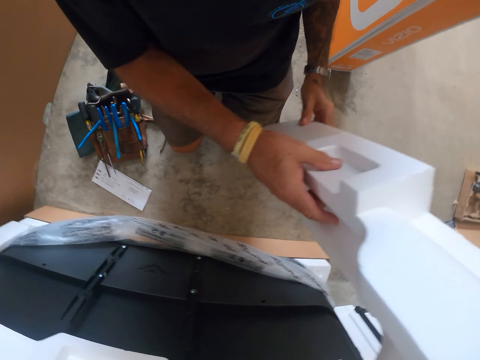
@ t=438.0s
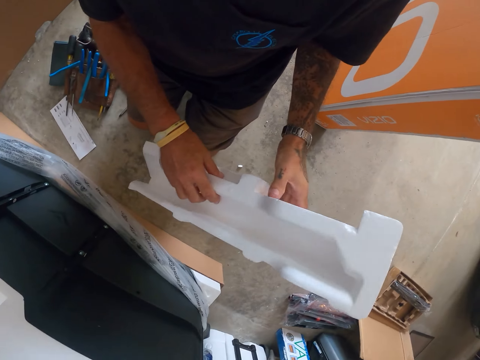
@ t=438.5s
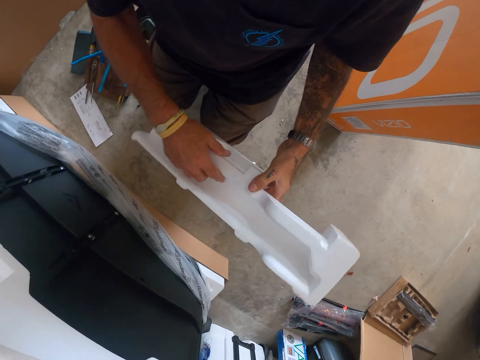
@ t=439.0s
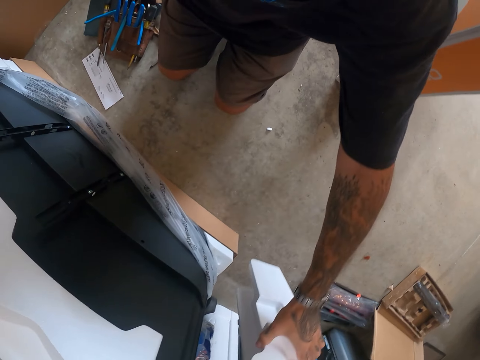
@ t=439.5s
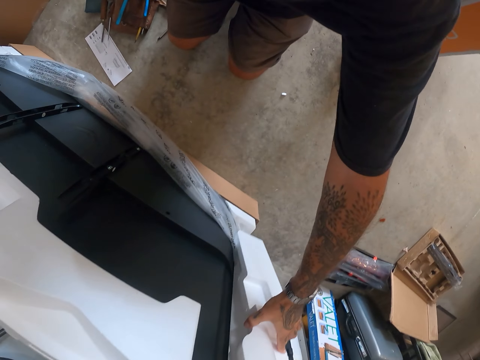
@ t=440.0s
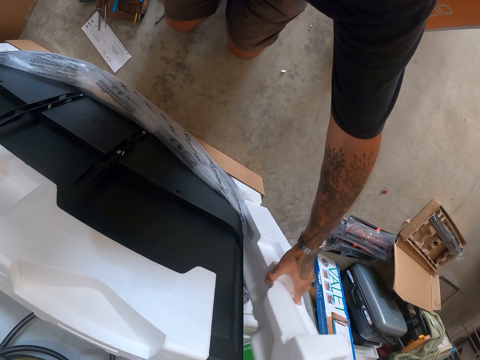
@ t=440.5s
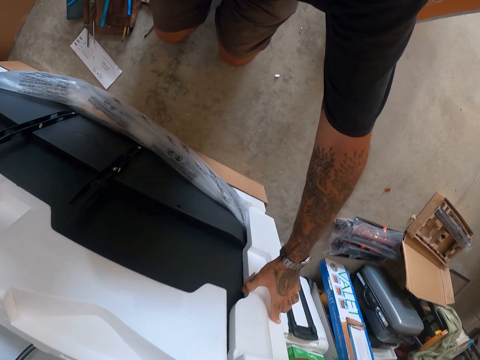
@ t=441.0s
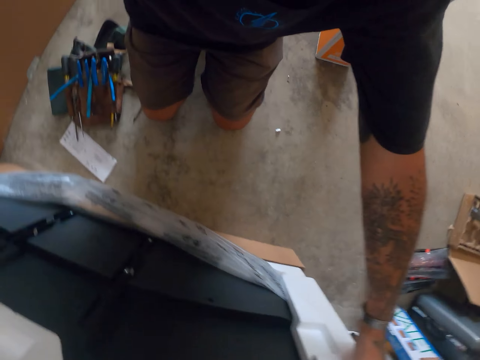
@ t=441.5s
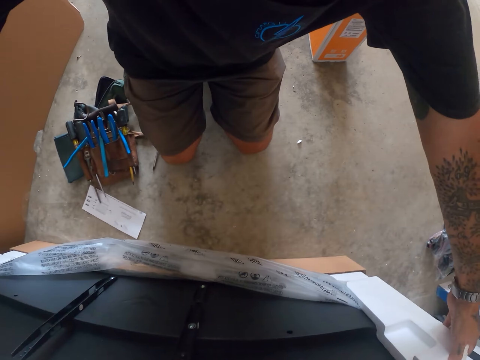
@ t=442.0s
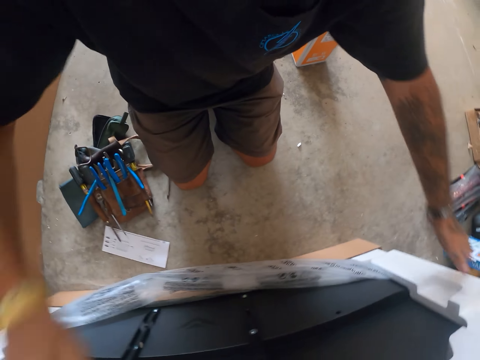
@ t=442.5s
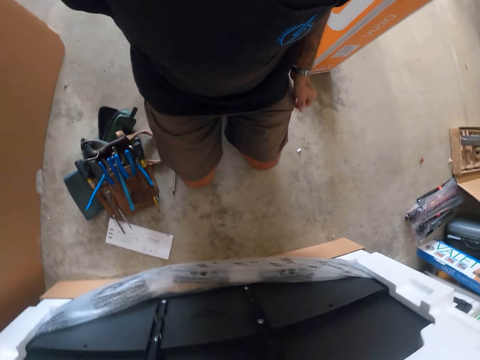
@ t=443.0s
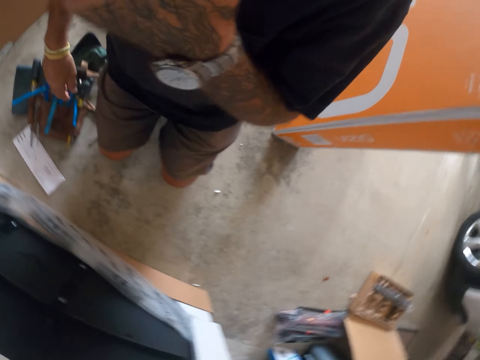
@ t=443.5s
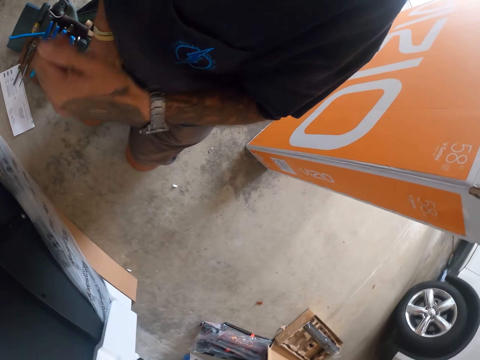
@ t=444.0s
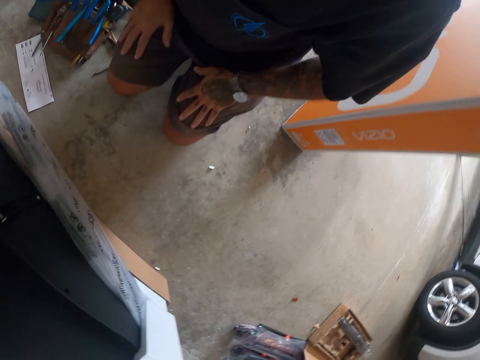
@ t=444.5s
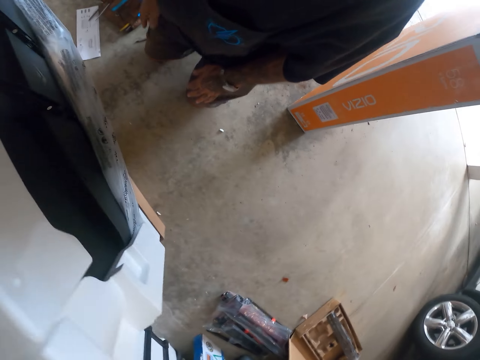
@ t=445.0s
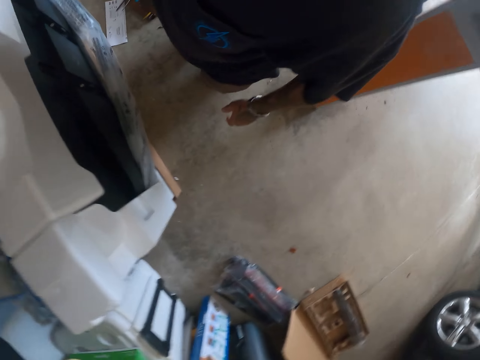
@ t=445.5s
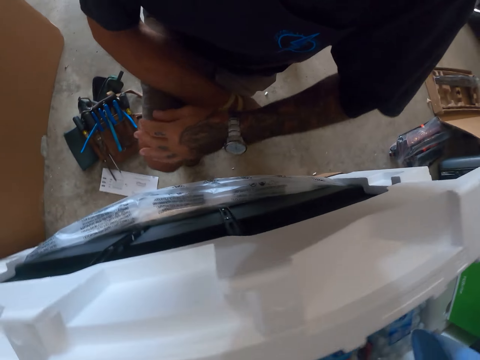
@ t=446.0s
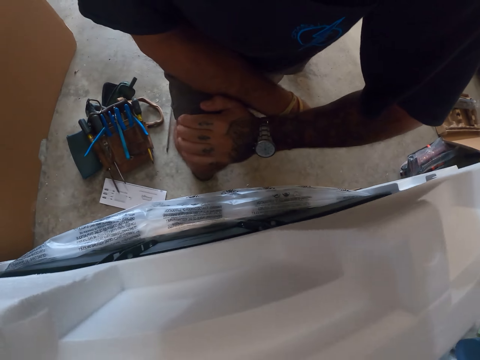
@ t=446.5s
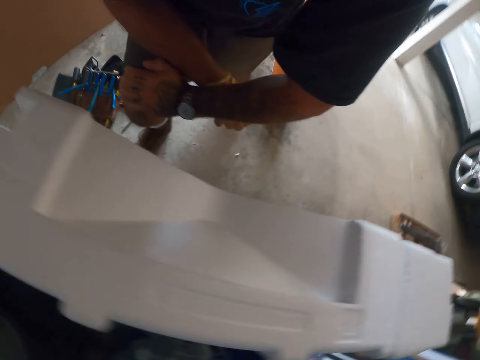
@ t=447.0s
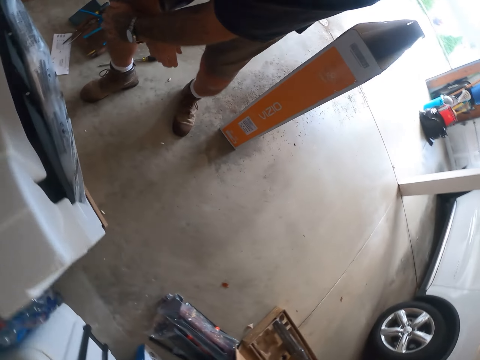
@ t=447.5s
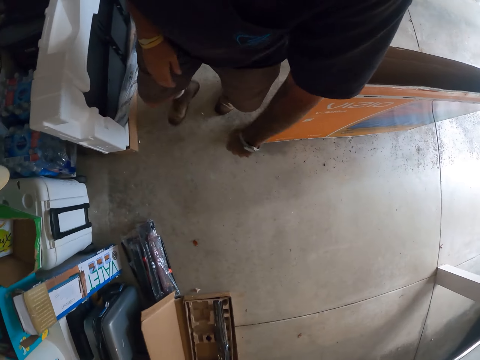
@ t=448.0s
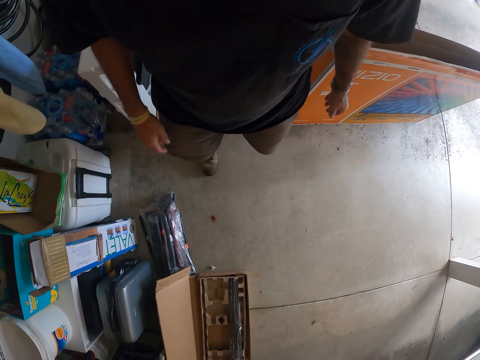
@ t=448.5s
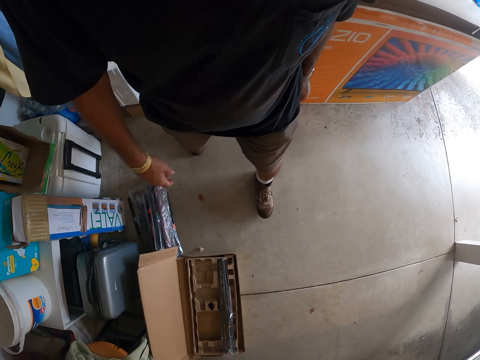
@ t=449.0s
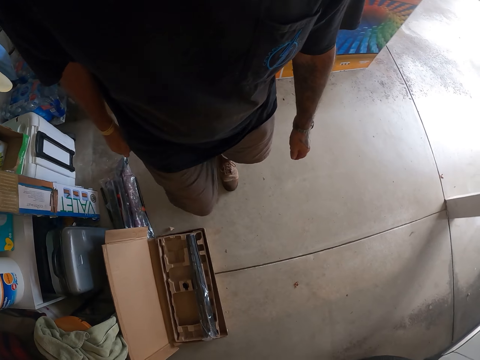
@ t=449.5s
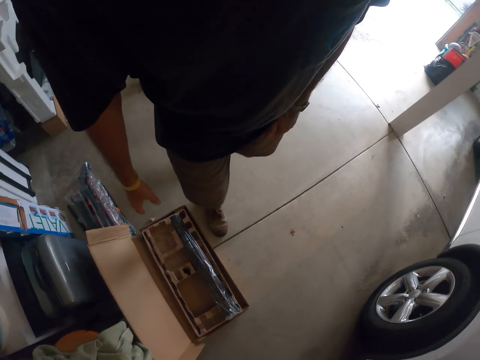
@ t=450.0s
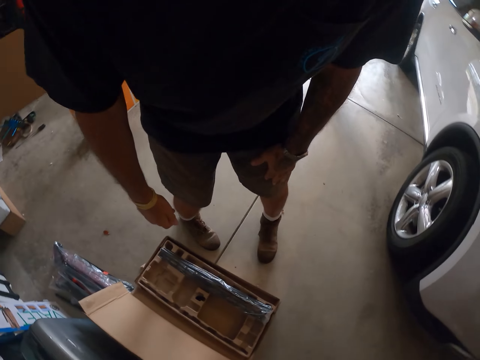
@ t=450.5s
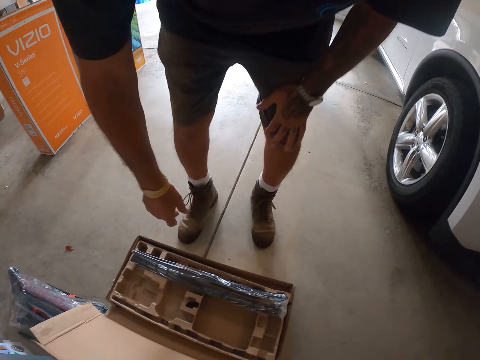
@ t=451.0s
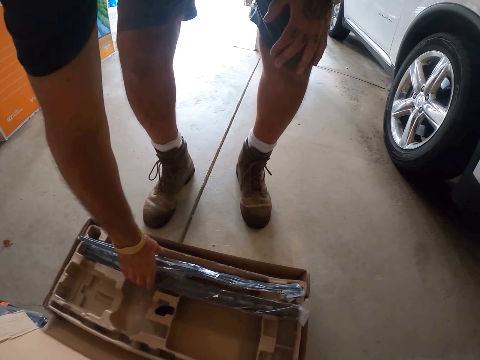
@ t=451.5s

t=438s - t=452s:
The camera wearer moves something, fits something on something, and moves the hand. They walk around the garage.

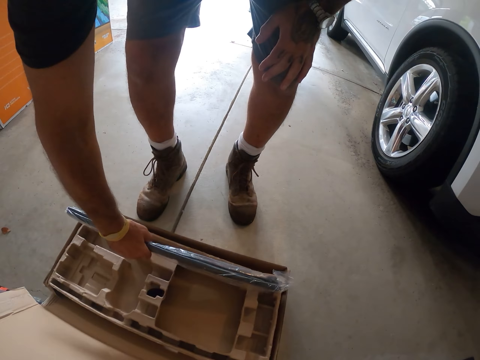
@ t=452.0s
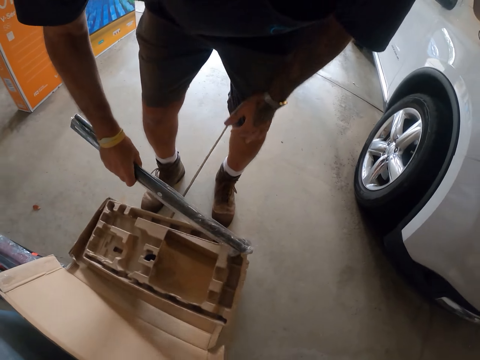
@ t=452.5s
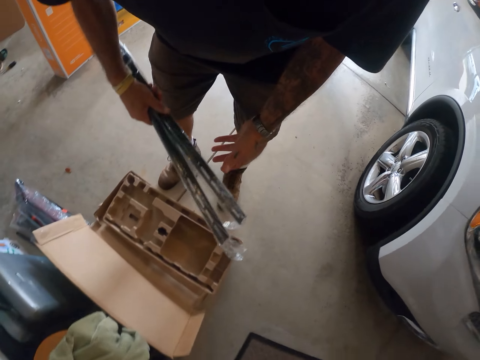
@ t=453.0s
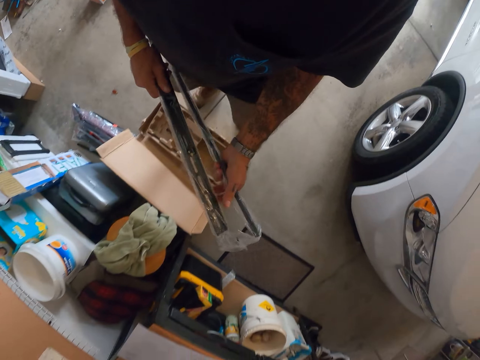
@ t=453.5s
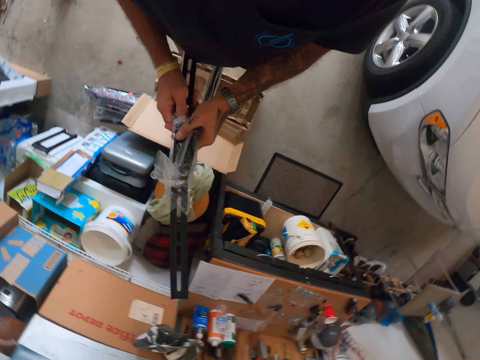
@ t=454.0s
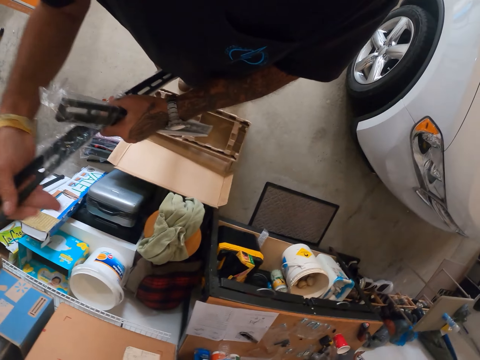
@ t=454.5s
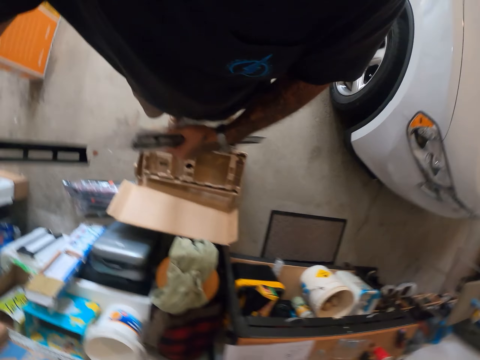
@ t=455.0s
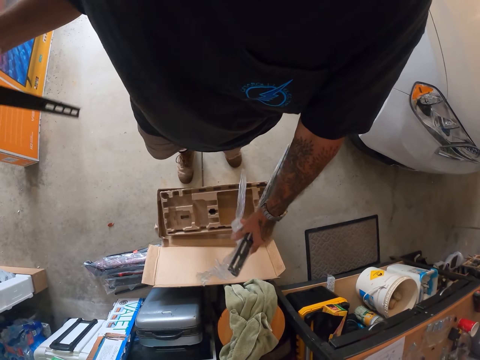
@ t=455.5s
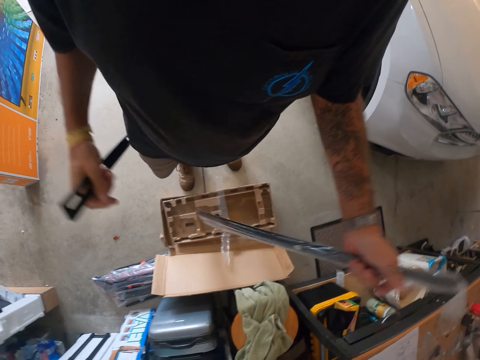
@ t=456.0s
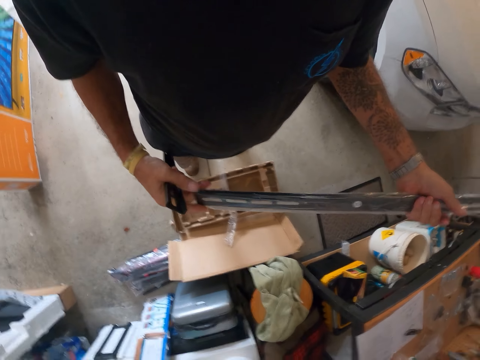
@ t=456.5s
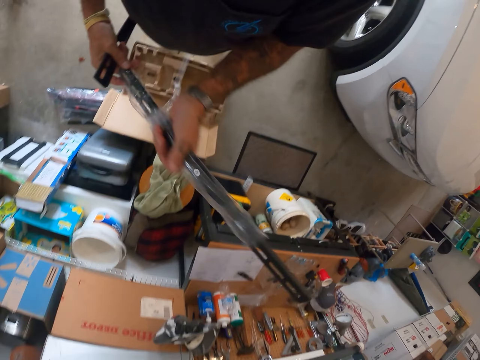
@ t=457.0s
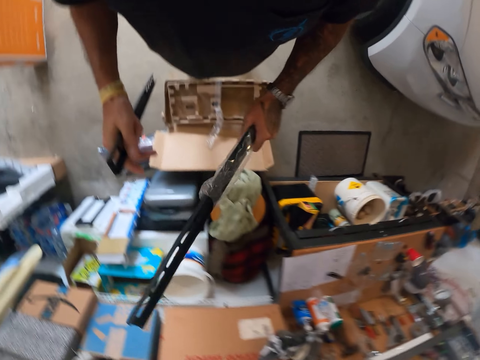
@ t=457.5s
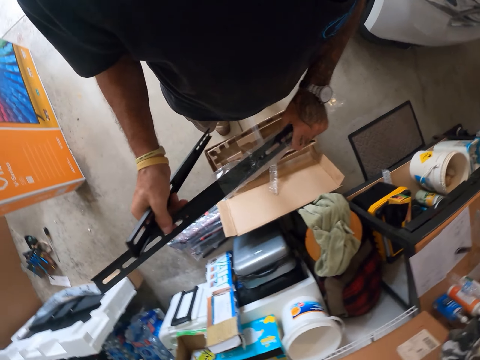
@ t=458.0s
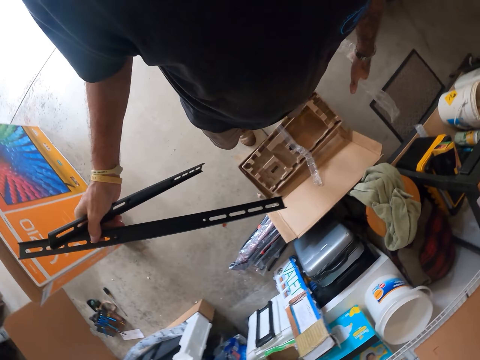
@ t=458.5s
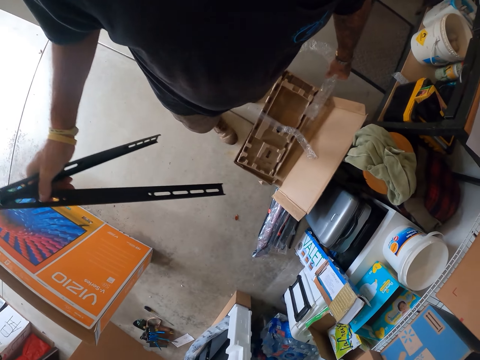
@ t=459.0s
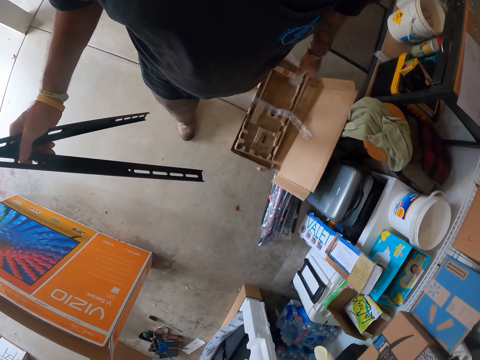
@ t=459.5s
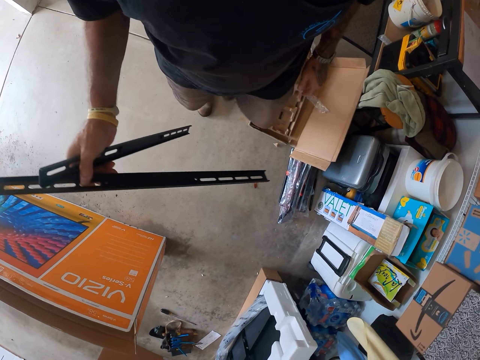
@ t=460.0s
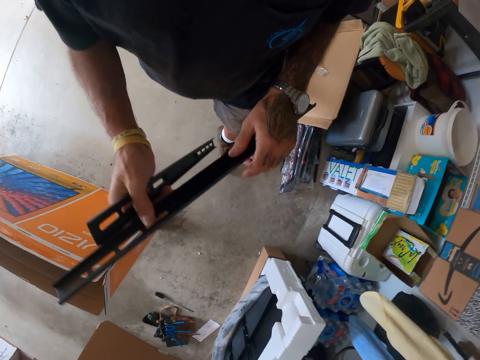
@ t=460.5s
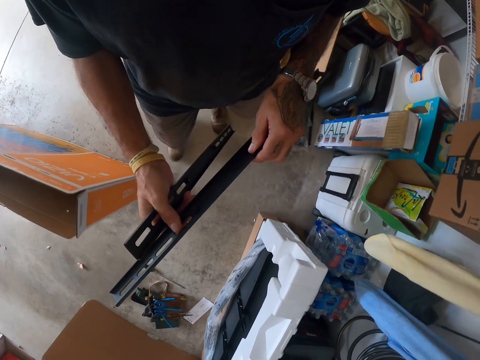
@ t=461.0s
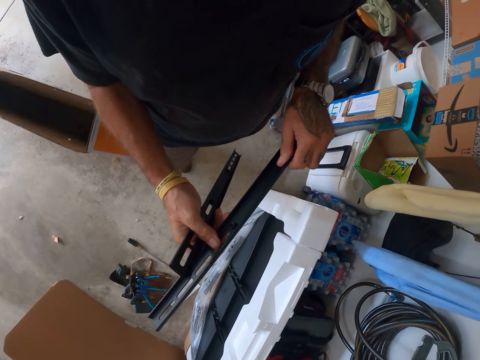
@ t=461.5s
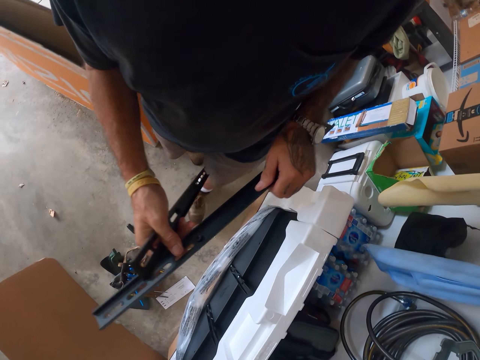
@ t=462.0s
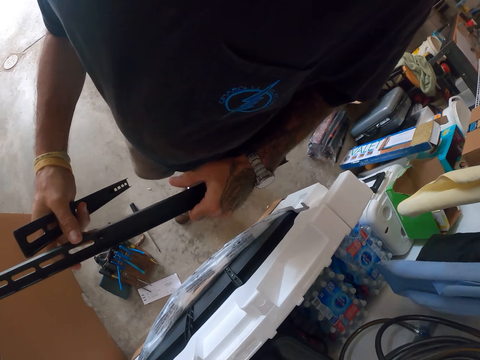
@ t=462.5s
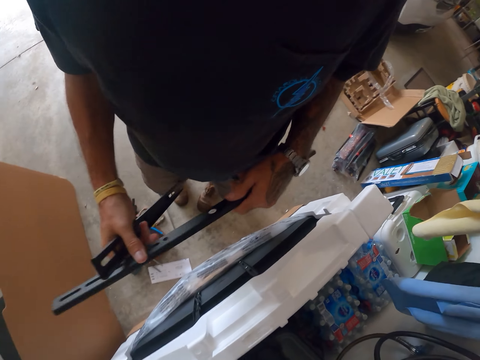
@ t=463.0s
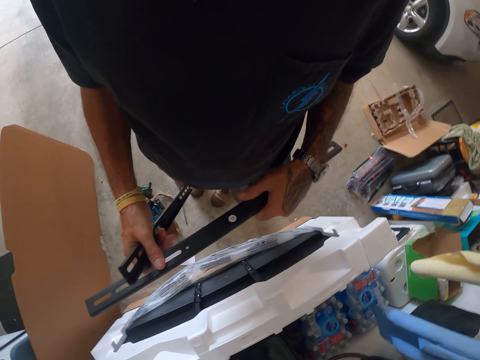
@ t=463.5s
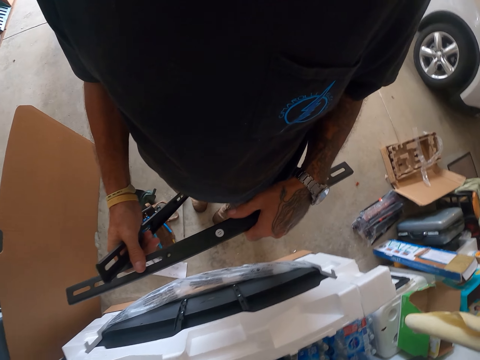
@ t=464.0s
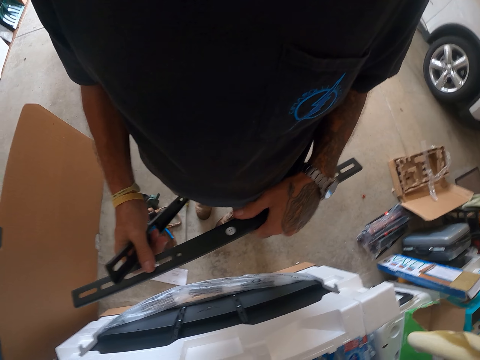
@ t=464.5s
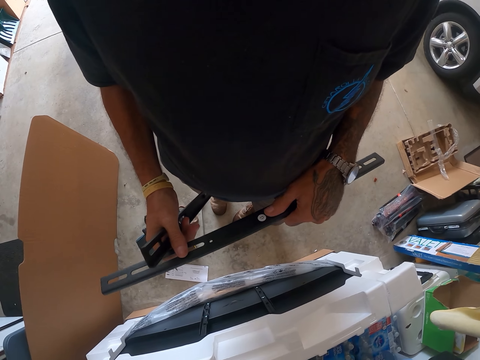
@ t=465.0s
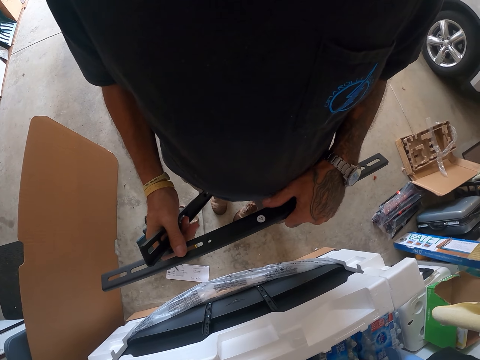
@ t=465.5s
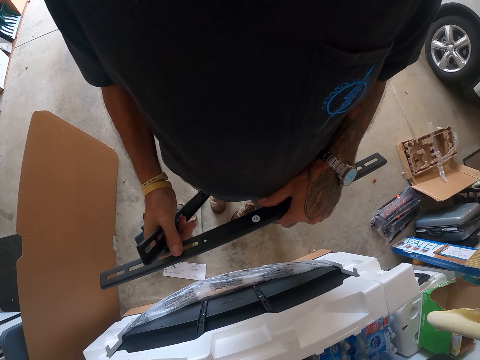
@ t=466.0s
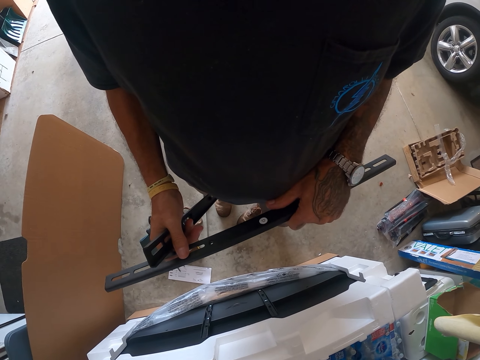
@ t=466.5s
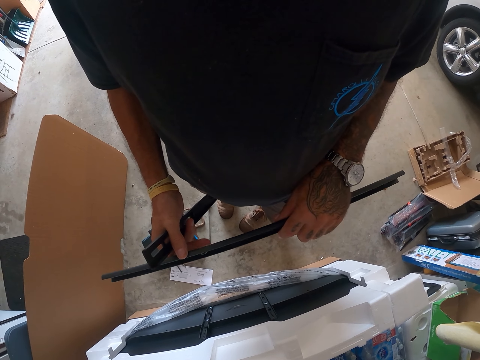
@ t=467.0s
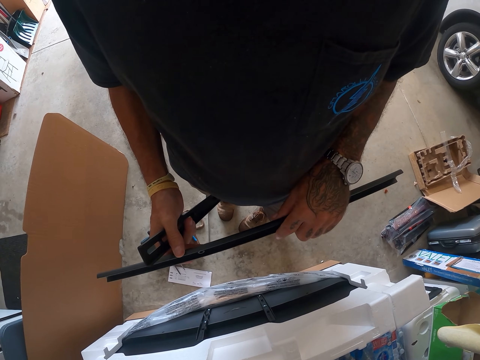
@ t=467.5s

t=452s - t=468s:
The camera wearer picks up panels, removes a panel from a polythene bag, and drops the polythene bag. They remove a panel from a polythene bag and drop the polythene bag. They walk around the garage and look around.
